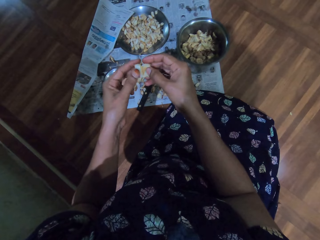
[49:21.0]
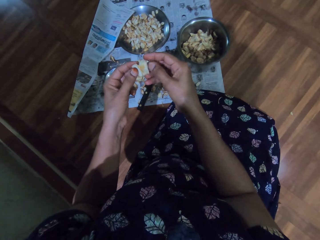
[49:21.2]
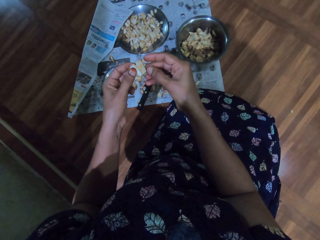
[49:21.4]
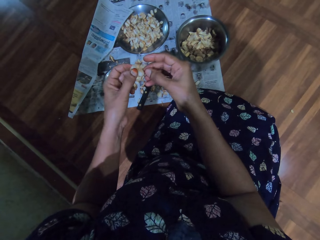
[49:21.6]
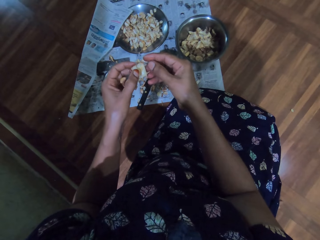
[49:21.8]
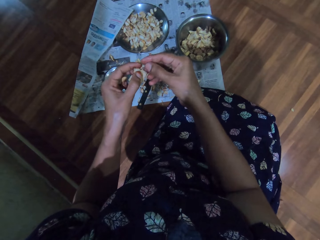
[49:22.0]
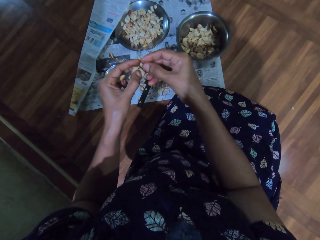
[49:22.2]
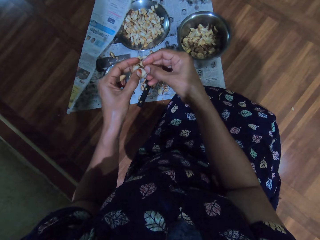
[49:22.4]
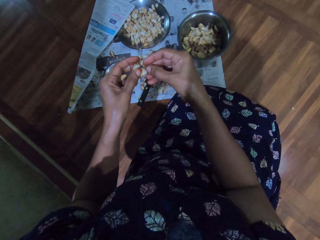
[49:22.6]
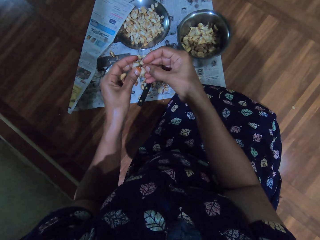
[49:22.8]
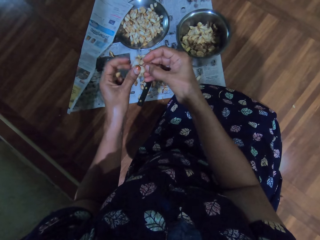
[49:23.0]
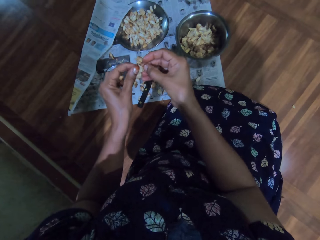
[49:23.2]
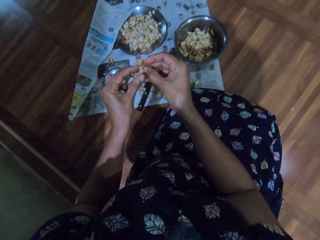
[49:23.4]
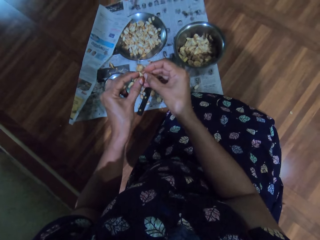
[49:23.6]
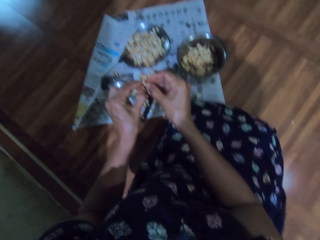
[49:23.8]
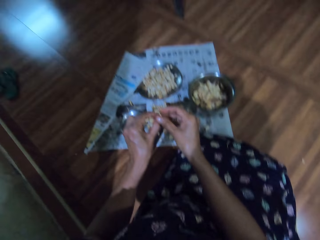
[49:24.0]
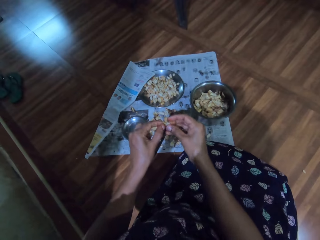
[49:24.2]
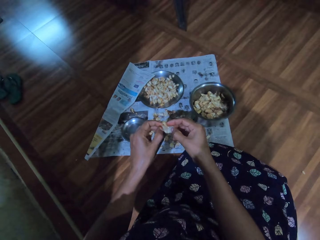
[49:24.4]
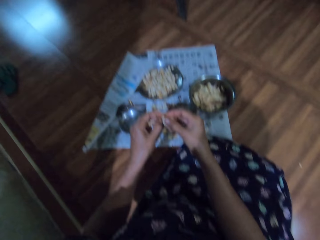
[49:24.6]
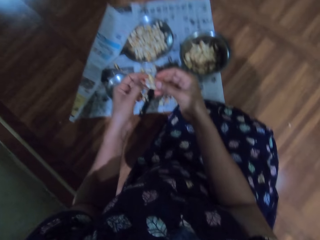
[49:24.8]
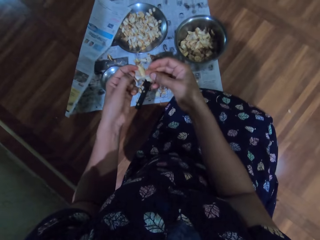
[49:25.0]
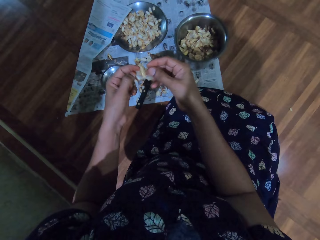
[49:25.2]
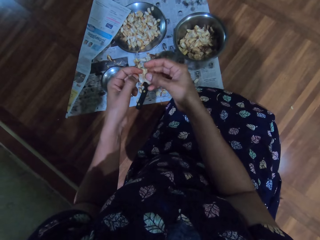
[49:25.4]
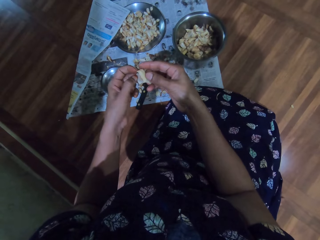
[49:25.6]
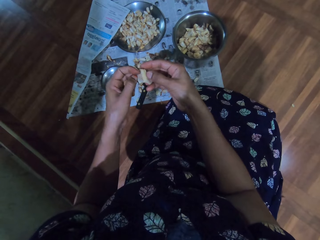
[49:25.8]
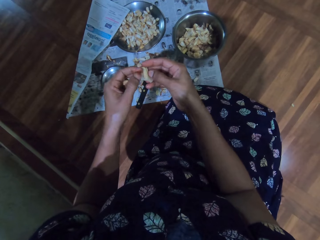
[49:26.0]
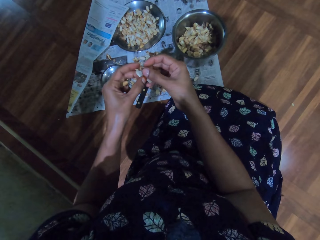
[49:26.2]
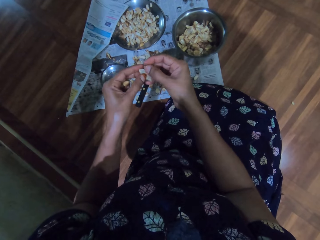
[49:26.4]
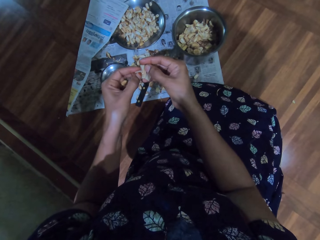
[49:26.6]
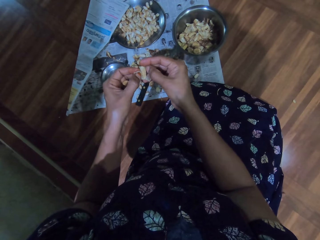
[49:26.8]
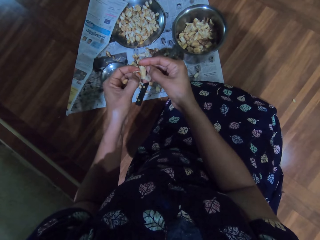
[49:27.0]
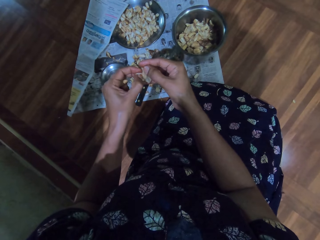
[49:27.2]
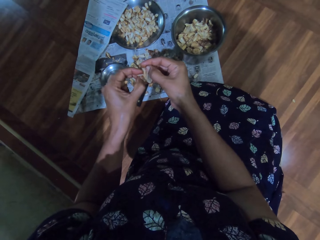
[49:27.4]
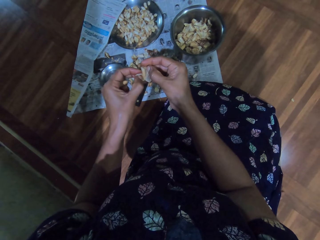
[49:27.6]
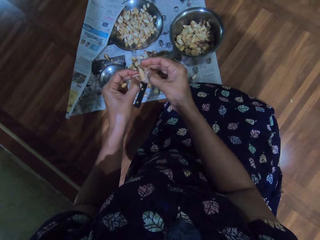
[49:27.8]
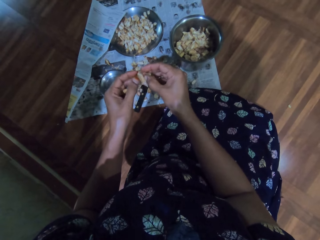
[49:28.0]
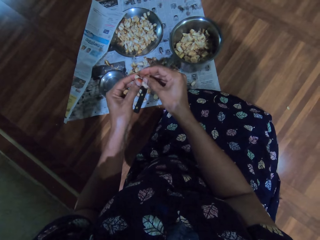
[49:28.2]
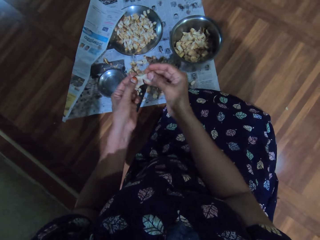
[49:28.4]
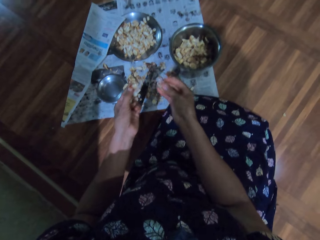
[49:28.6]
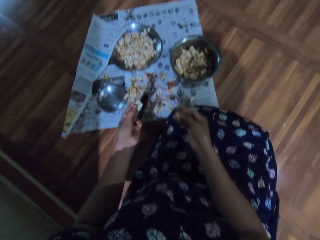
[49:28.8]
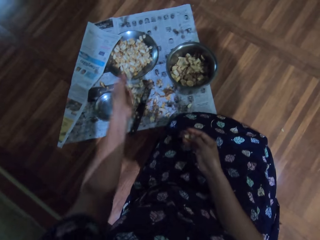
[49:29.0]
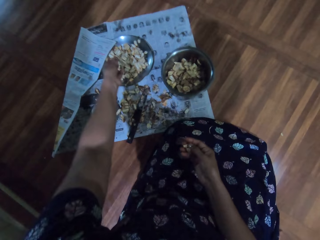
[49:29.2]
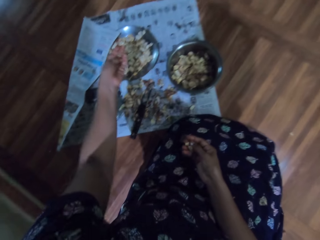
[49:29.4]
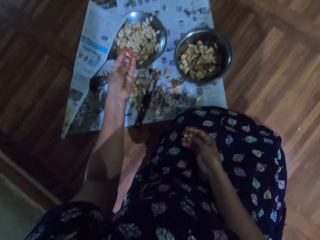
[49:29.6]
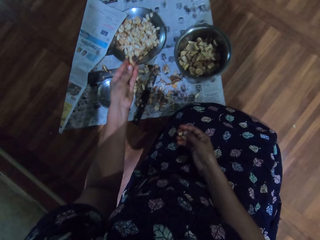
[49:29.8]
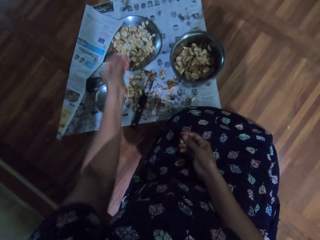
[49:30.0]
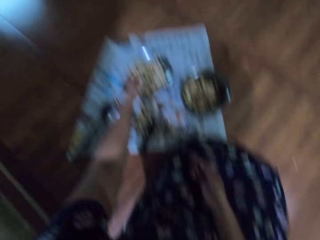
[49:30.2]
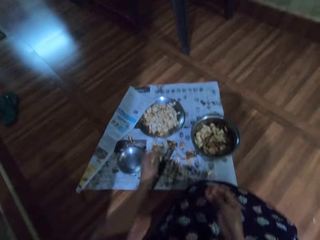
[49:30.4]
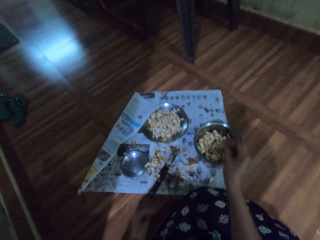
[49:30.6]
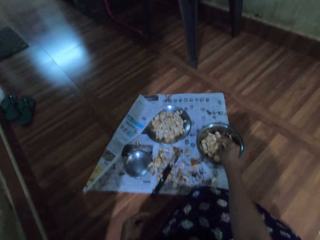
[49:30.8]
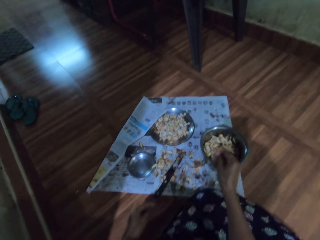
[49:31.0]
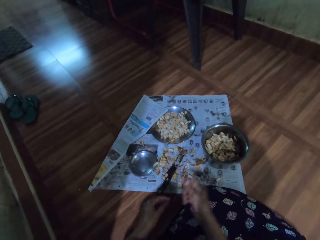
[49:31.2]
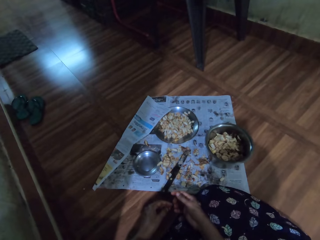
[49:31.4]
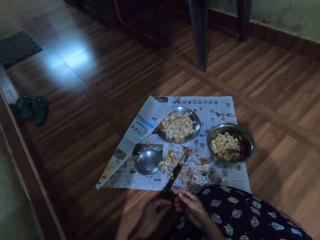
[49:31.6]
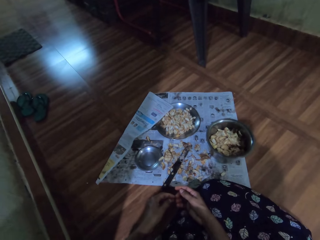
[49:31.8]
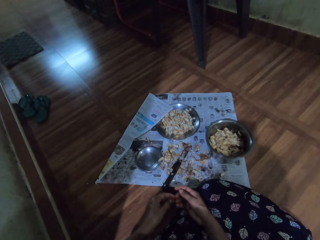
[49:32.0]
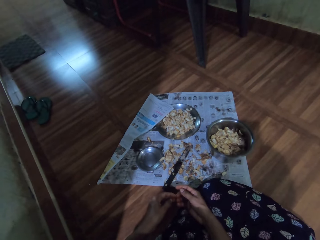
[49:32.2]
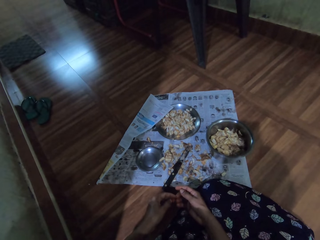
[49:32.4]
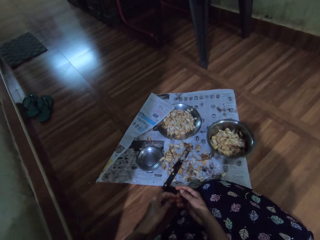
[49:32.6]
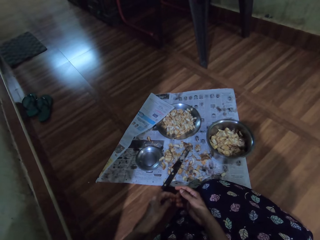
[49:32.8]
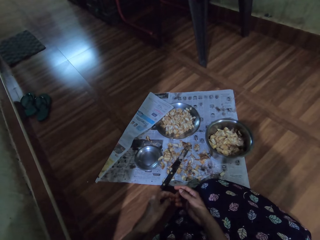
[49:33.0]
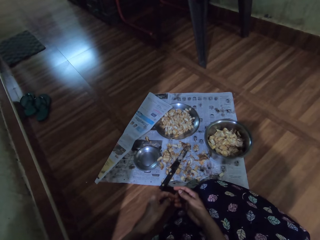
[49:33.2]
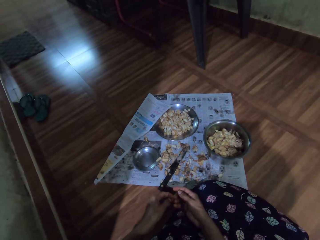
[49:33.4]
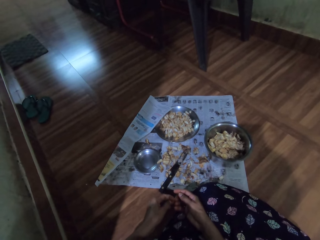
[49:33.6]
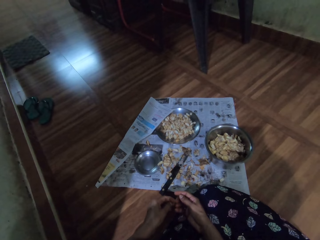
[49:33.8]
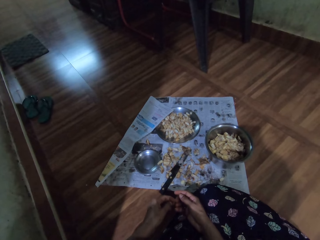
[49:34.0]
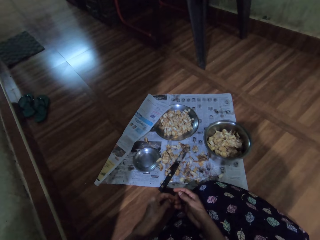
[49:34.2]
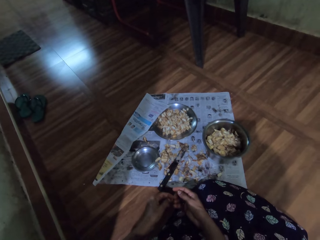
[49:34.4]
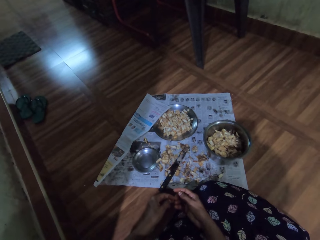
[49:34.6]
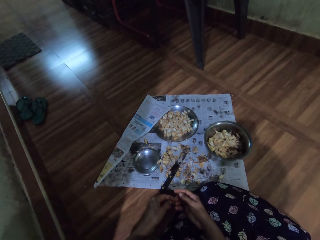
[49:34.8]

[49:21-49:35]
The camera wearer throws a garlic peel into the stainless plate on the paper on the floor with her left hand. She throws a garlic peel into the stainless plate on the paper on the floor with her left hand again. She throws a garlic peel into the stainless bowl on the paper on the floor with her right hand.

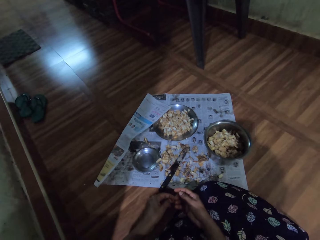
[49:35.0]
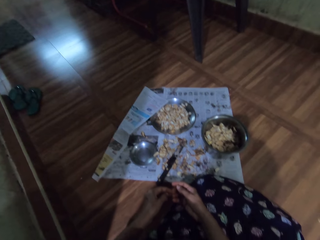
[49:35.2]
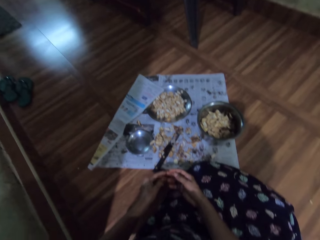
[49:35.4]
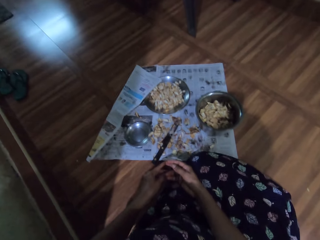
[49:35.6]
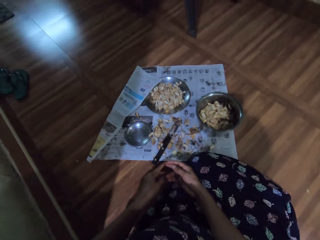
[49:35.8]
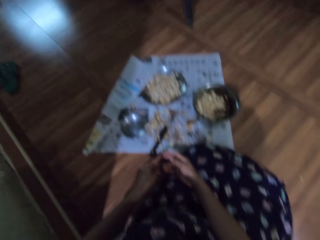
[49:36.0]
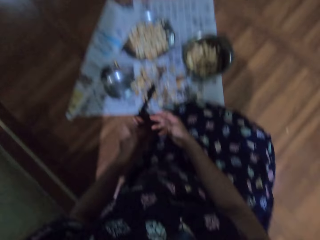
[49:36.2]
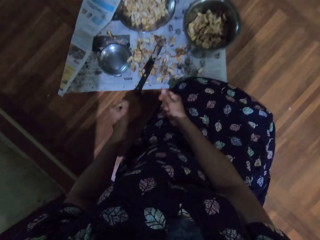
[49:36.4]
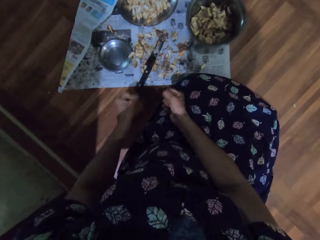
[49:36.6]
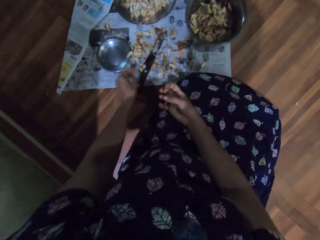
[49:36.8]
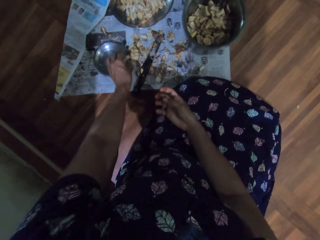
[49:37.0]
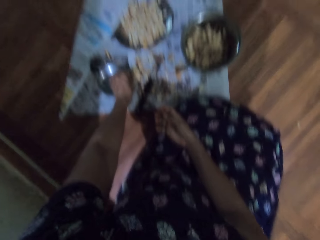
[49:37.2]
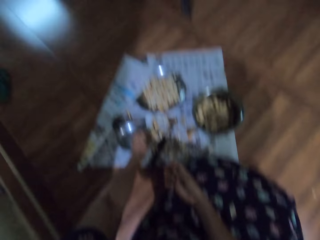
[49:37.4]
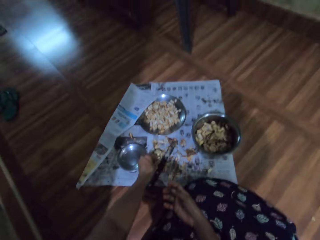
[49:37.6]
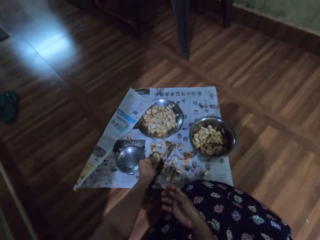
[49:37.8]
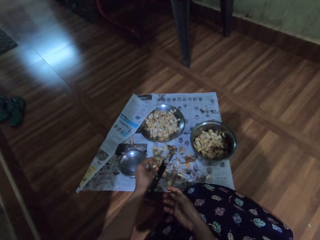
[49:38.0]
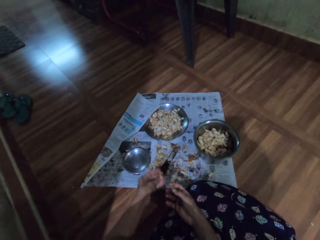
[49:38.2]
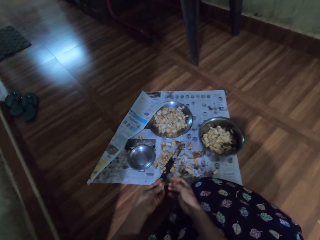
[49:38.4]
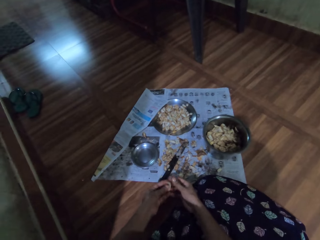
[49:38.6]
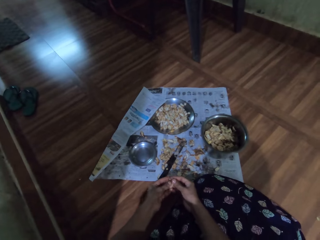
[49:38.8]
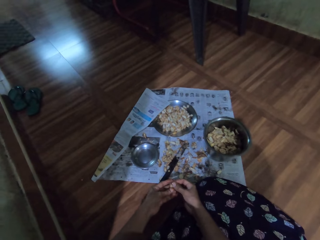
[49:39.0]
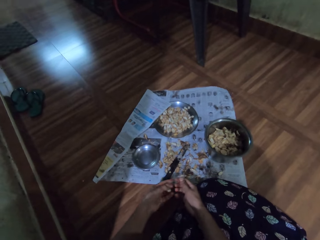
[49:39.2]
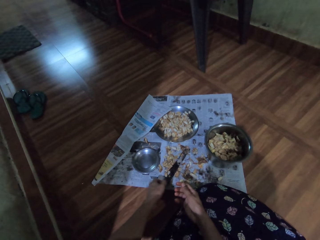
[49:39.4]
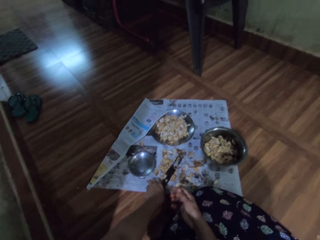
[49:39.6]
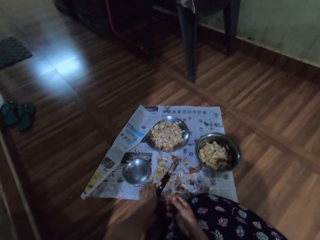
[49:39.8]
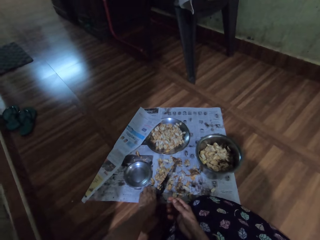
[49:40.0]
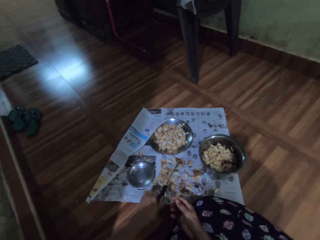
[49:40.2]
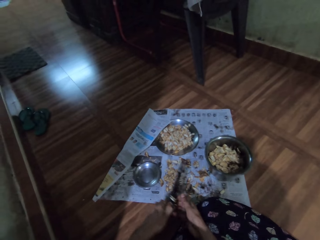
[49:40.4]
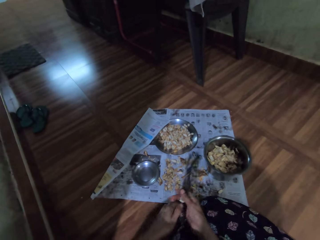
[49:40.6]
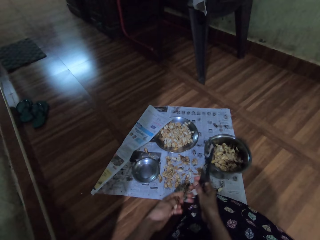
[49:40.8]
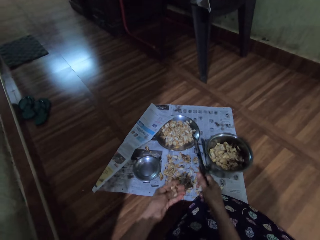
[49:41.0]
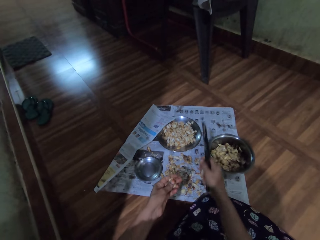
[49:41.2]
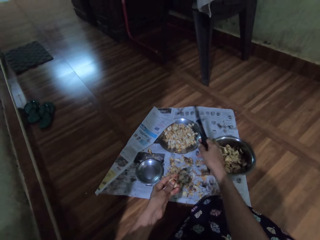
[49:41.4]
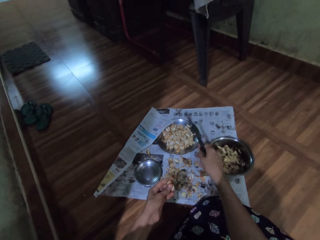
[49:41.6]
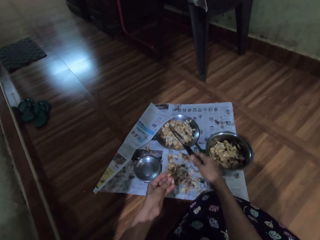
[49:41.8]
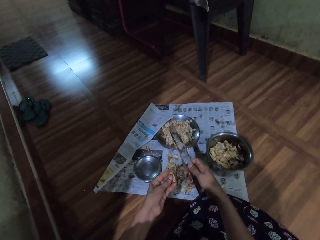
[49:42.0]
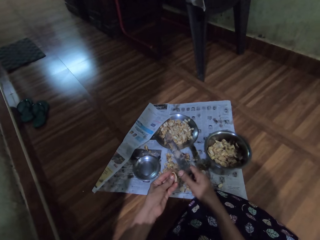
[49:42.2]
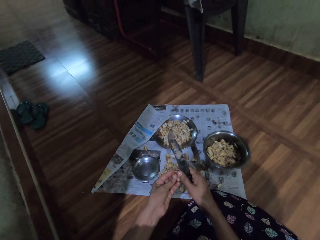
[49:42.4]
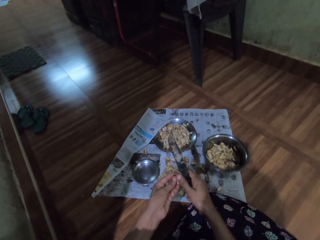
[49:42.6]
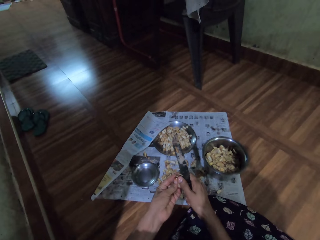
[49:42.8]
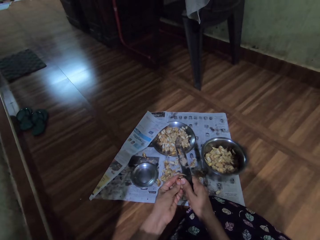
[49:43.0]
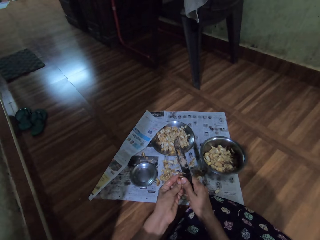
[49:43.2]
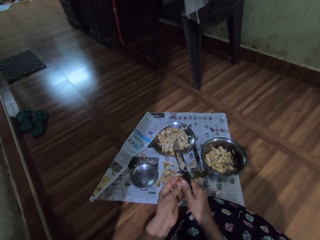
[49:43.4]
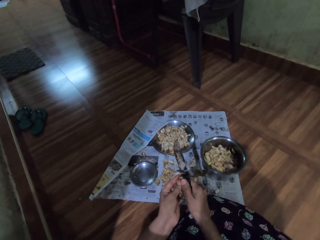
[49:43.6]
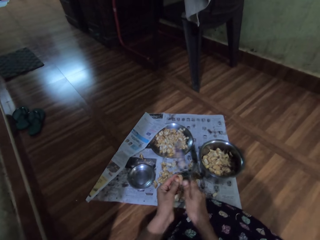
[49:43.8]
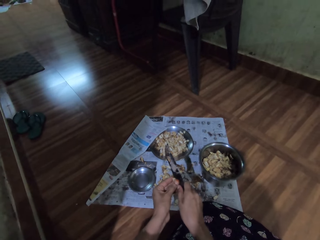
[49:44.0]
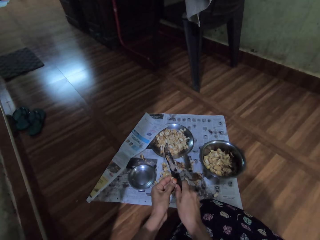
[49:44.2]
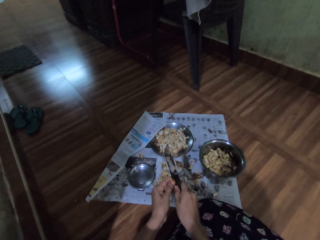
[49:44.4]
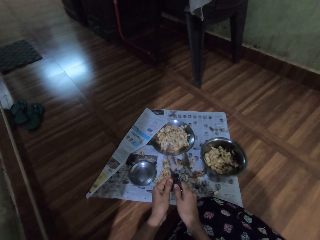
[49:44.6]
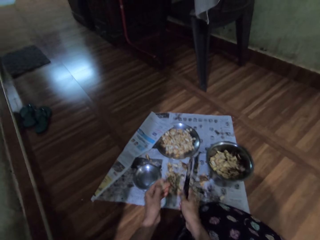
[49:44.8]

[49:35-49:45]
The camera wearer picks a garlic slice from the paper on the floor with her left hand. She holds the garlic slice in her left hand with both hands. She removes her right hand from the garlic slice in both hands. She peels something with both hands. She picks the knife from the paper on the floor with her left hand. She transfers the knife from her left hand to her right hand. She cuts the garlic slice in her left hand with the knife in her right hand.
